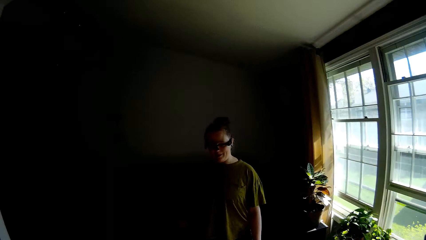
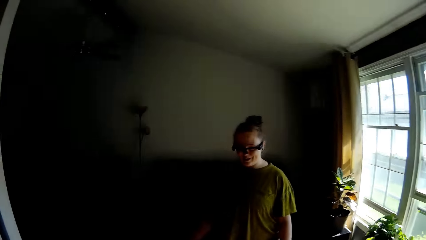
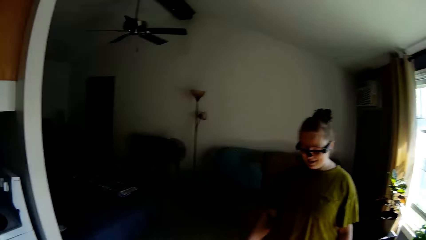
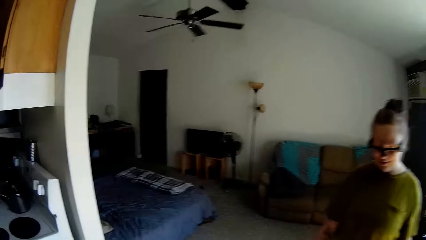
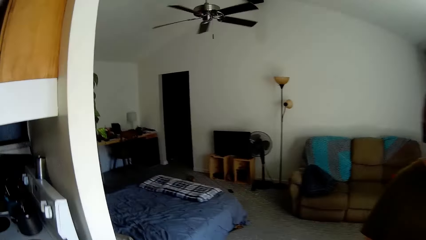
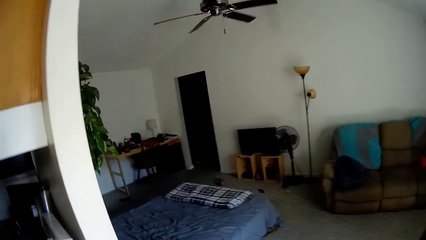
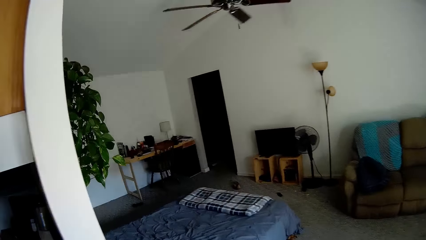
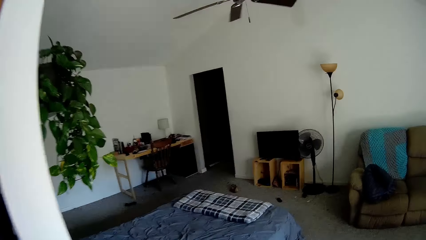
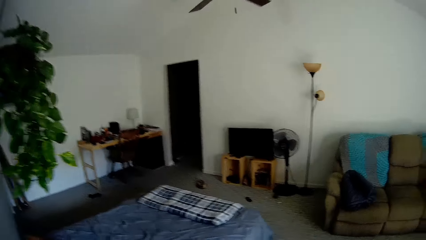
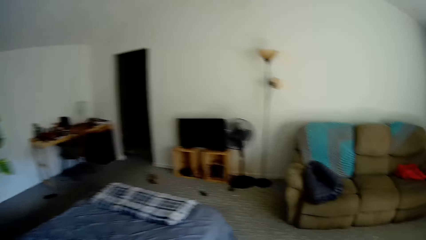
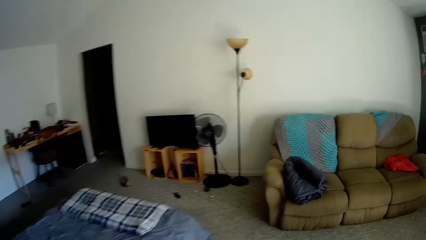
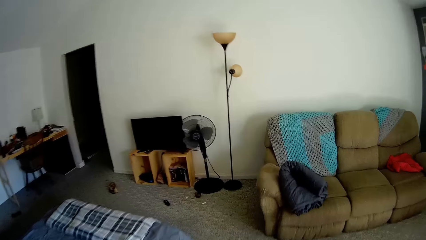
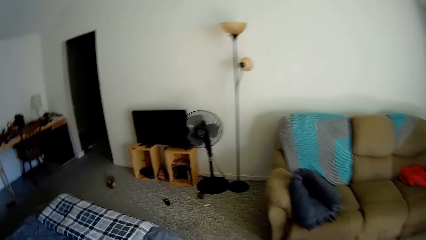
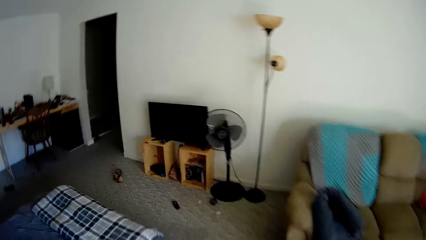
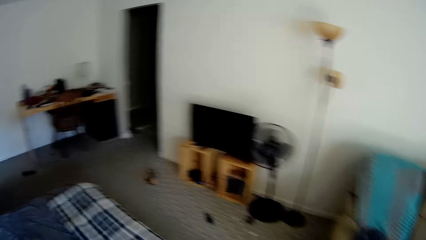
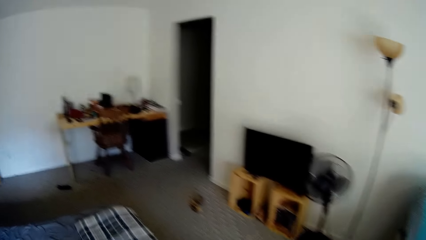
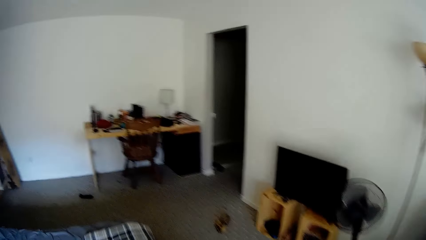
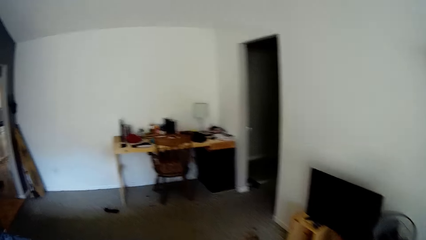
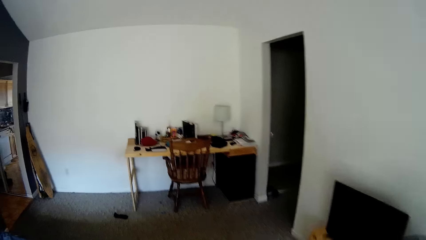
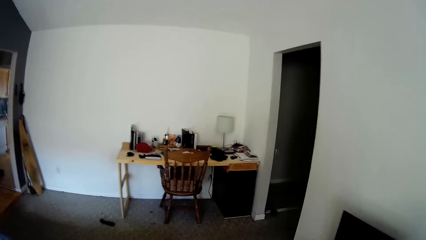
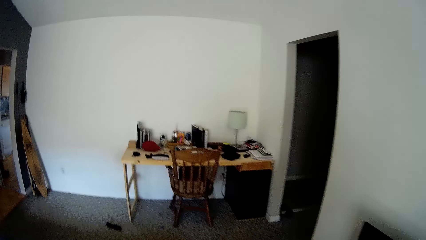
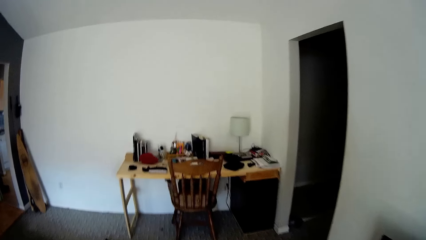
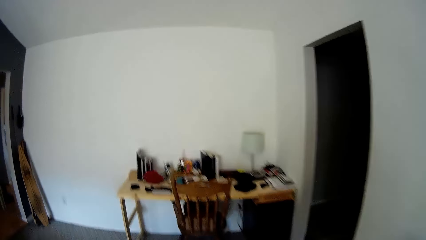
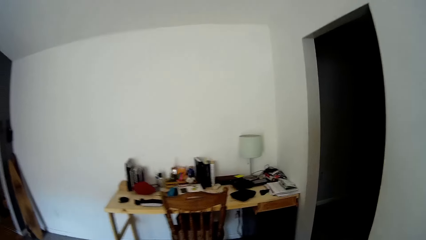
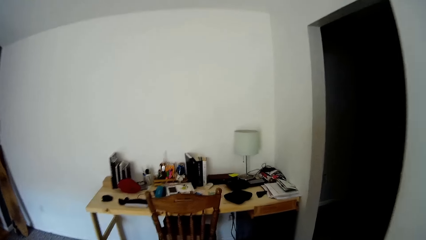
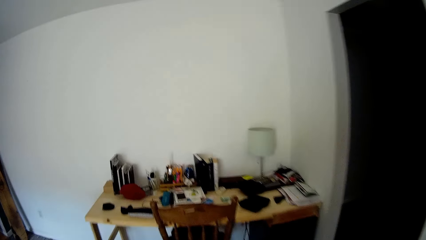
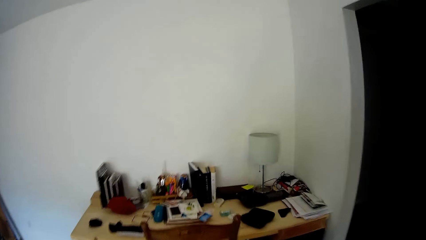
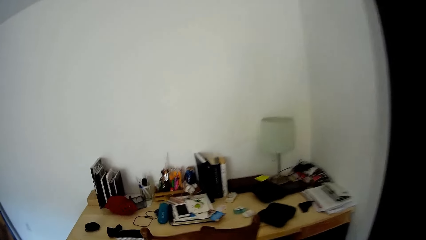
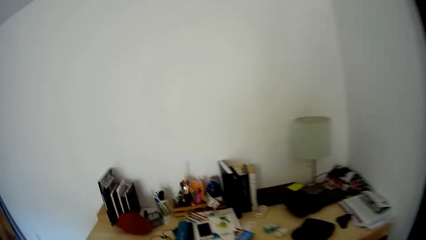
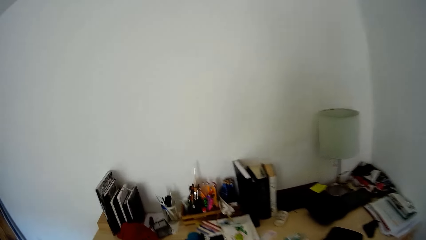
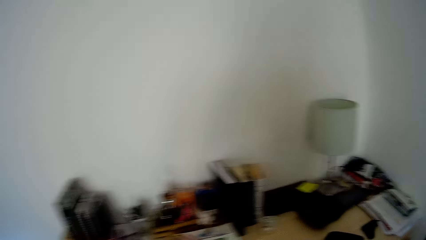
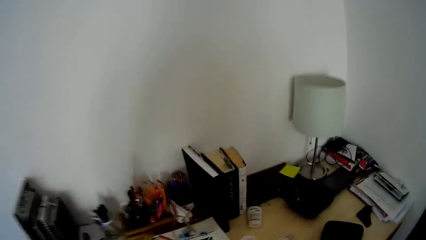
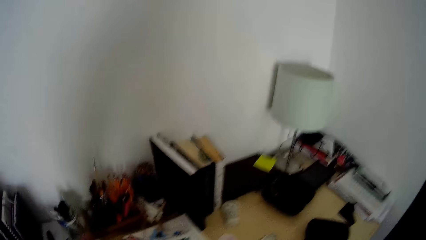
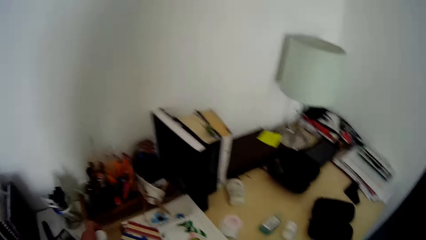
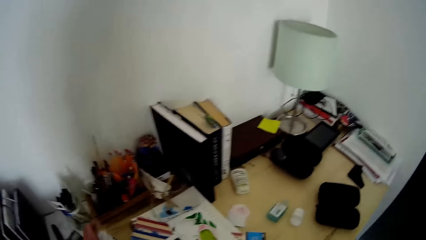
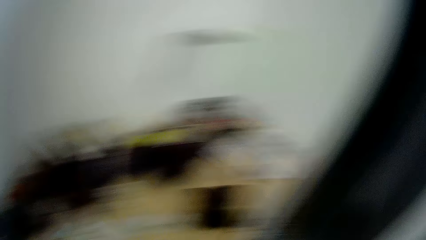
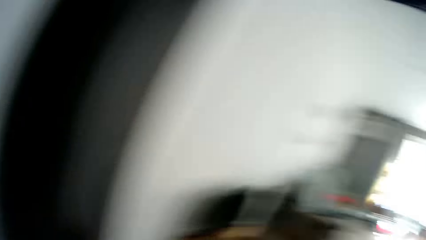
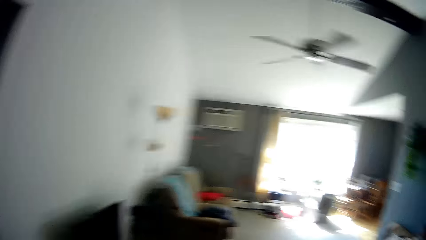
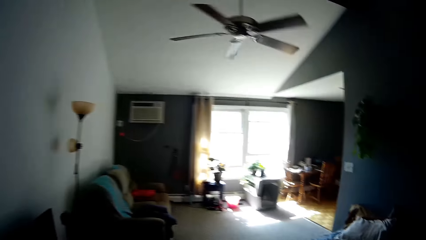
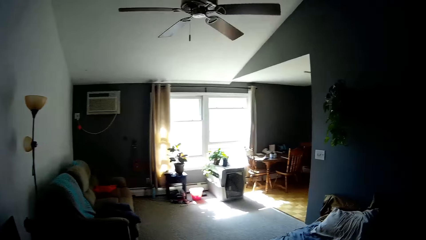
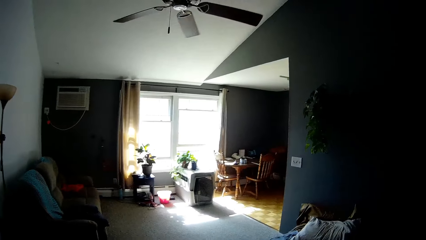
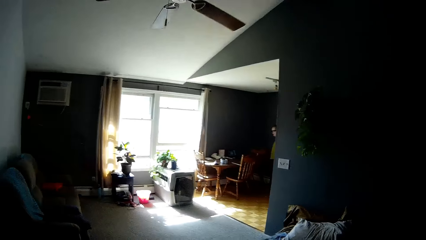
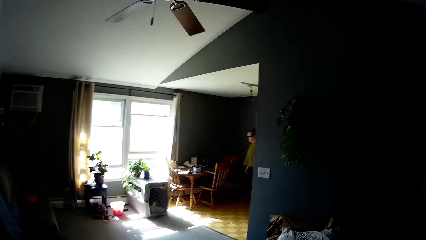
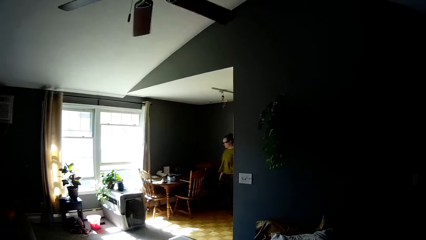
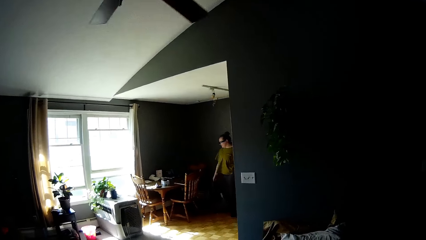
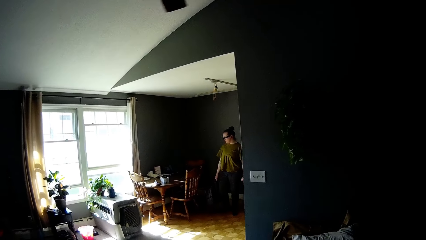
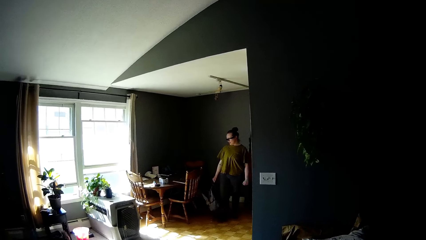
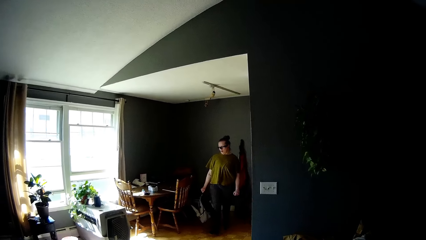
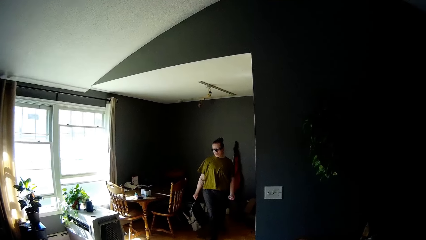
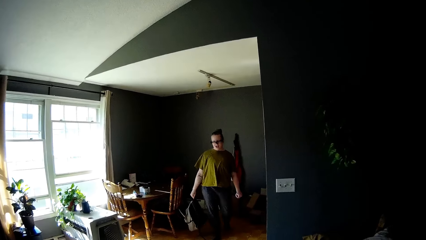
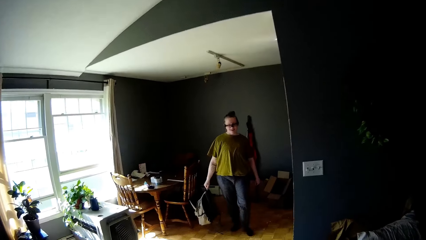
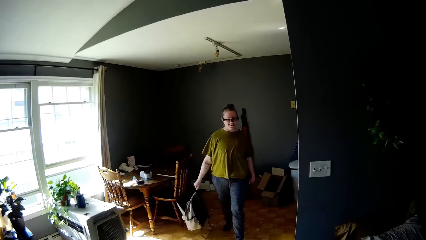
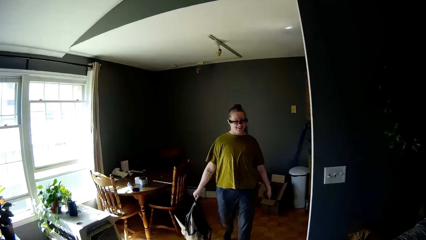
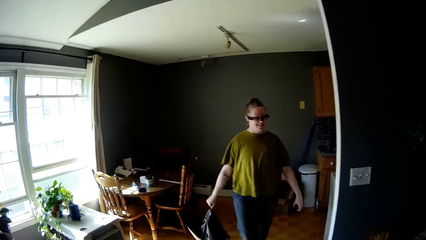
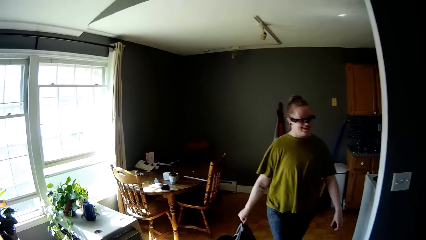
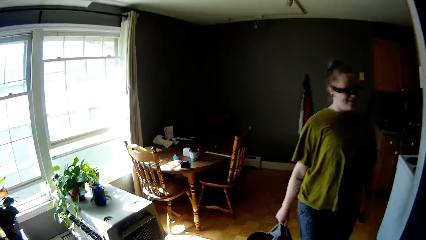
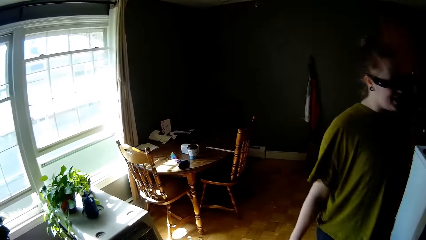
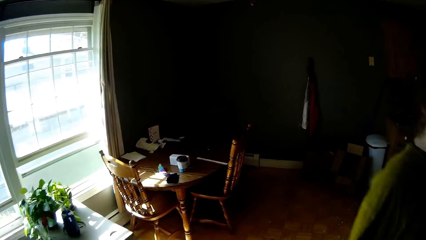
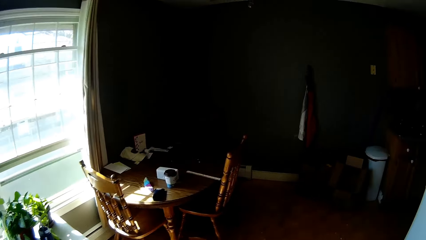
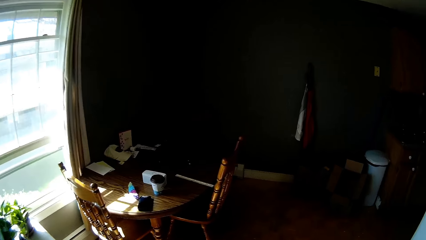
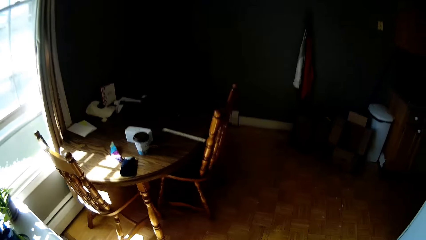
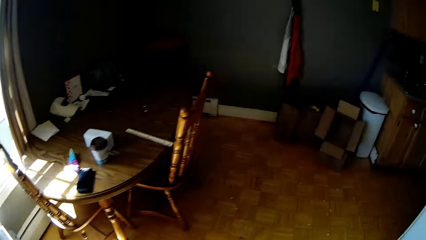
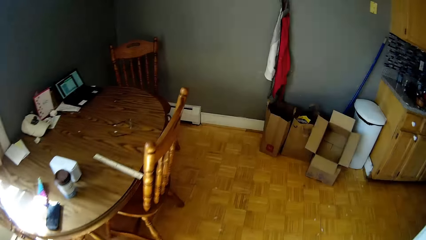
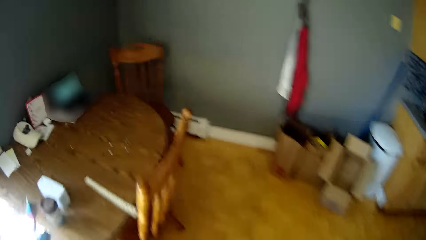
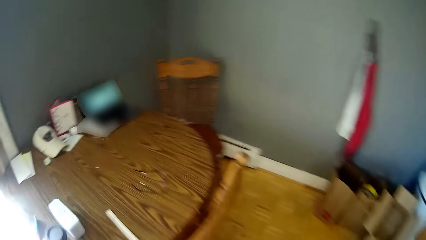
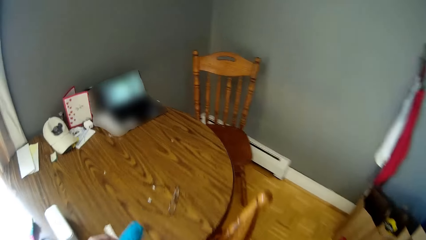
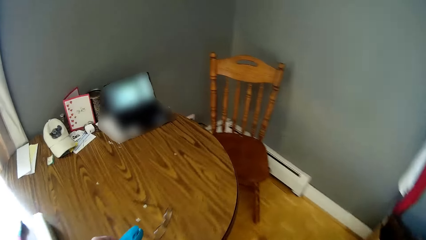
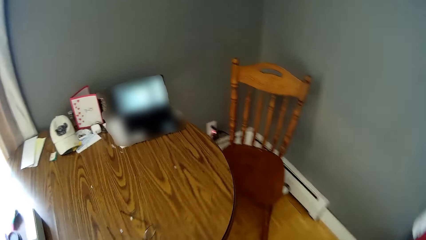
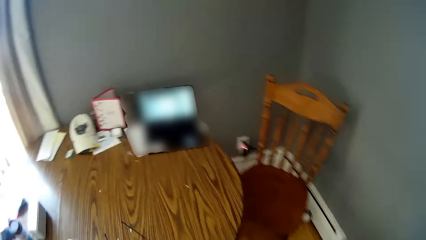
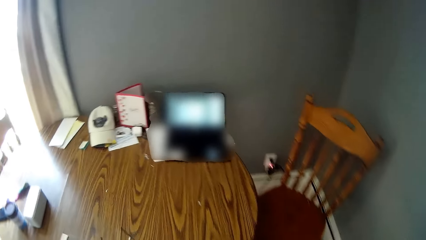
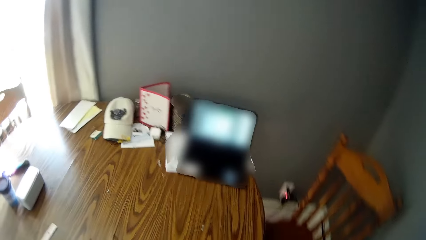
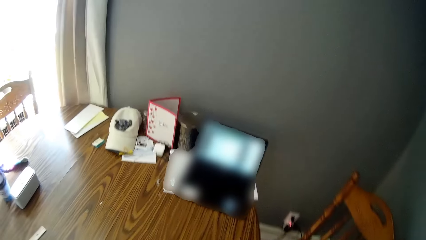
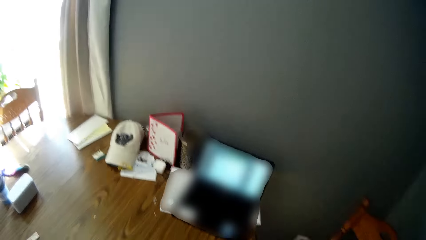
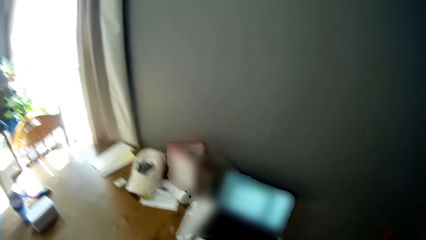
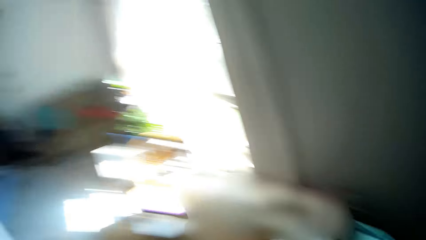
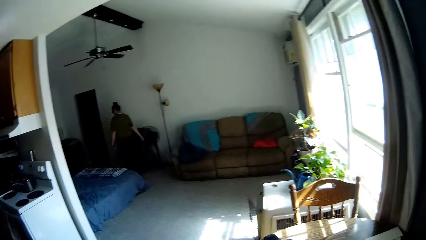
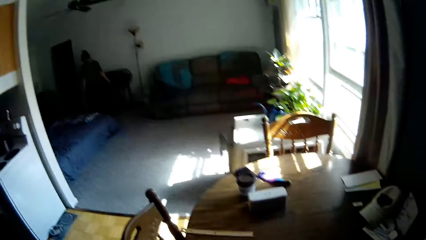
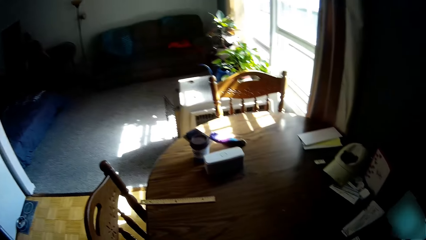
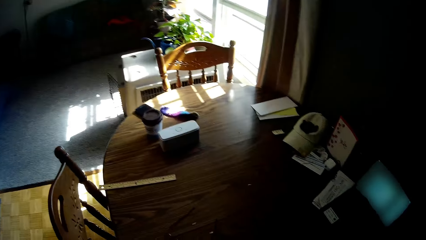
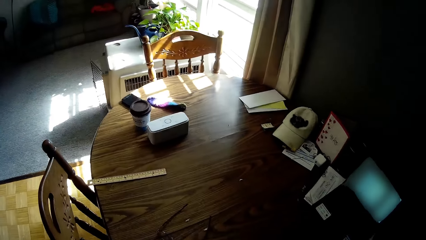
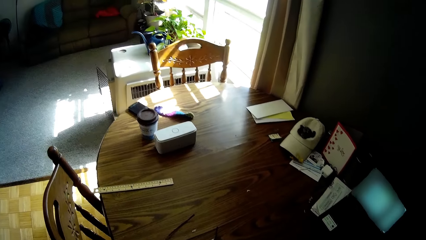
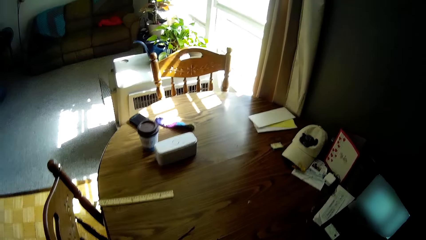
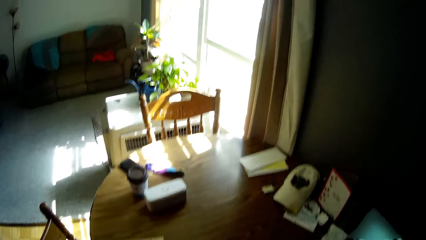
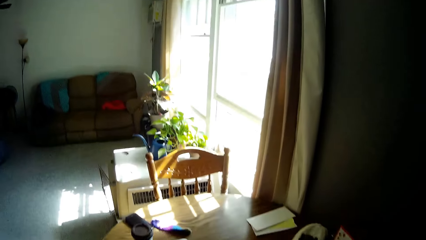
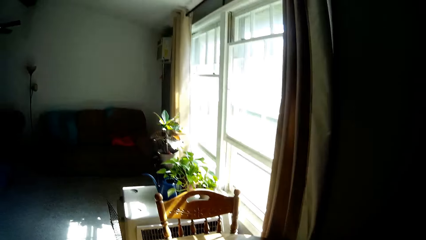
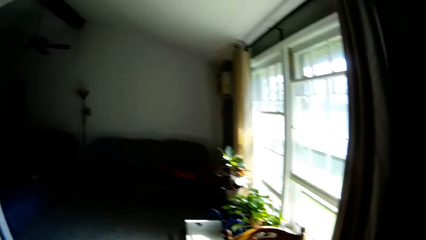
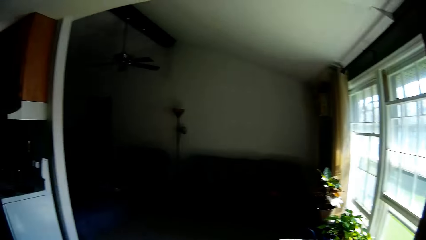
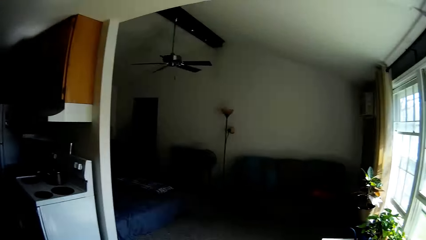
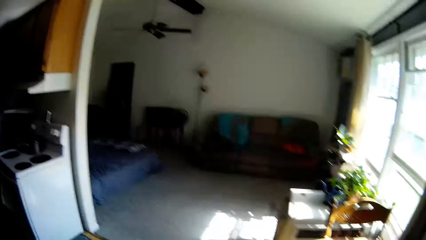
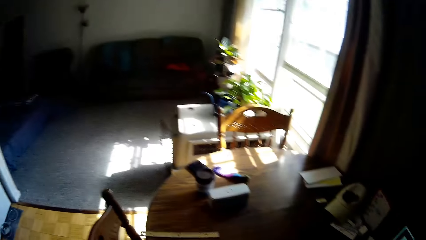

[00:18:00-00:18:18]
The camera wearer walks around. He dialogues with a woman. He adjusts a container on a table with his left hand. He looks around and walks around. The woman carries a bag with her right hand. The woman dialogues with the camera wearer. The camera wearer walks around. He stands at a dining table.
